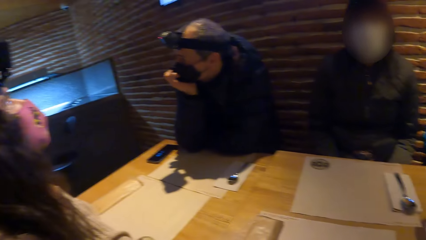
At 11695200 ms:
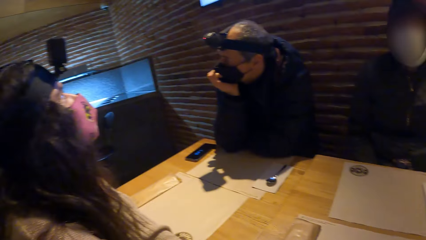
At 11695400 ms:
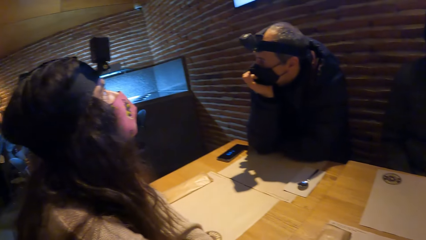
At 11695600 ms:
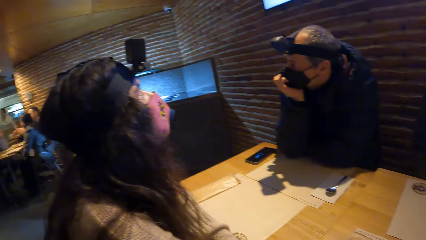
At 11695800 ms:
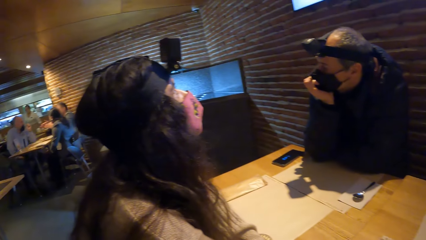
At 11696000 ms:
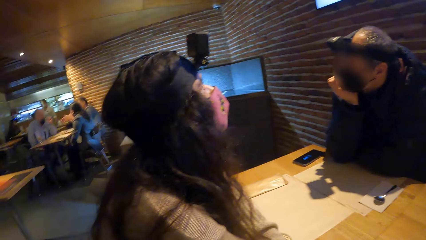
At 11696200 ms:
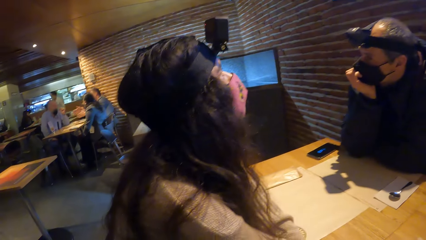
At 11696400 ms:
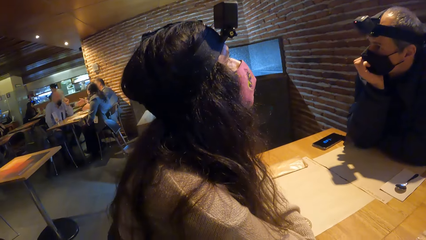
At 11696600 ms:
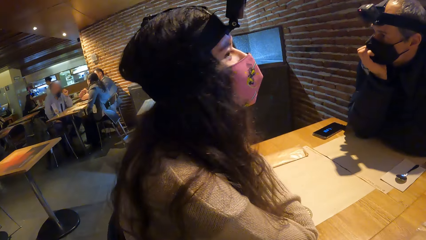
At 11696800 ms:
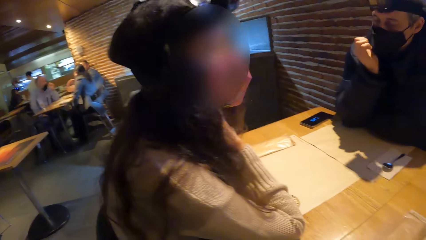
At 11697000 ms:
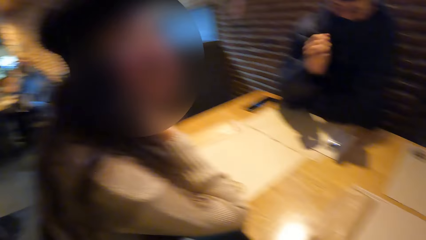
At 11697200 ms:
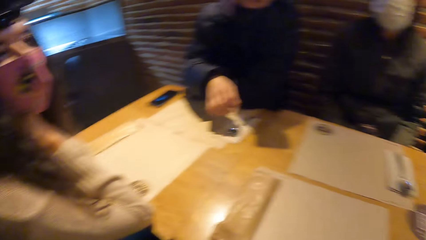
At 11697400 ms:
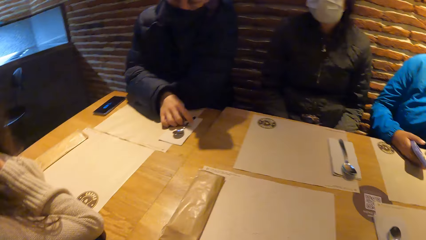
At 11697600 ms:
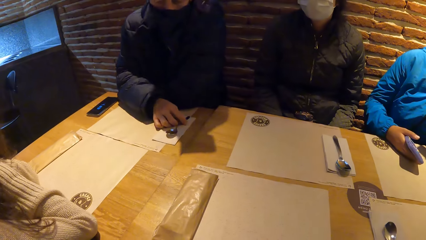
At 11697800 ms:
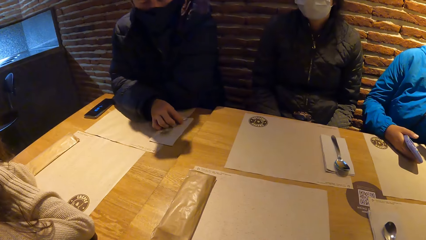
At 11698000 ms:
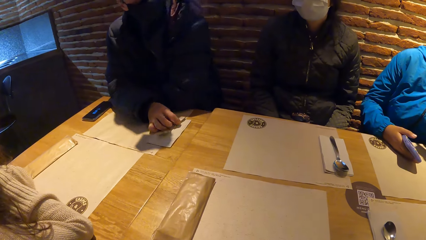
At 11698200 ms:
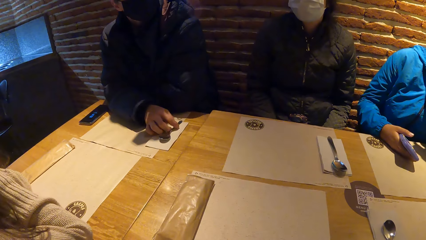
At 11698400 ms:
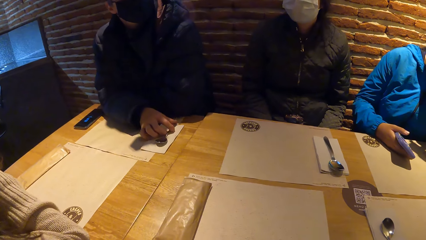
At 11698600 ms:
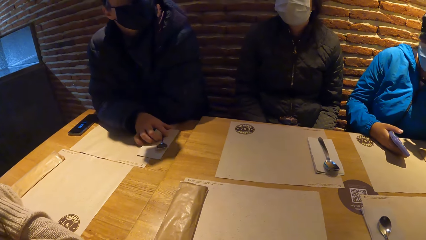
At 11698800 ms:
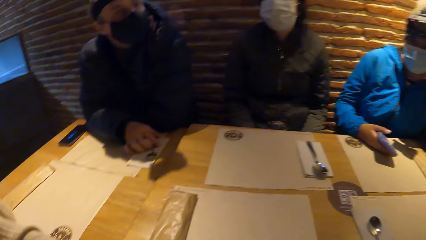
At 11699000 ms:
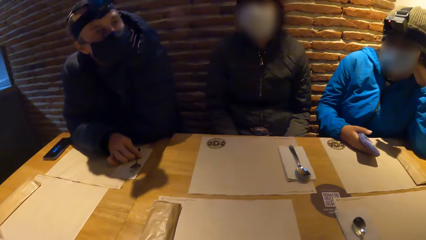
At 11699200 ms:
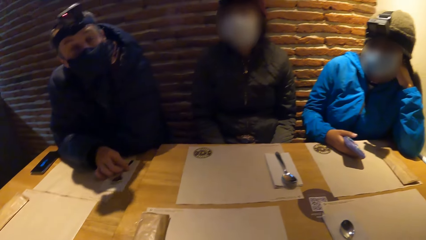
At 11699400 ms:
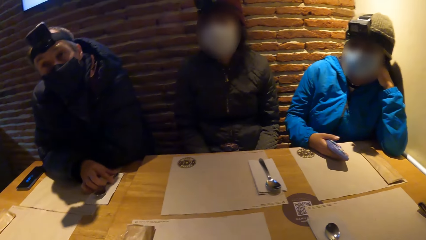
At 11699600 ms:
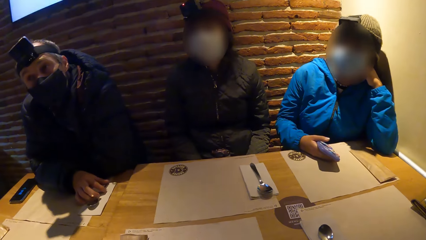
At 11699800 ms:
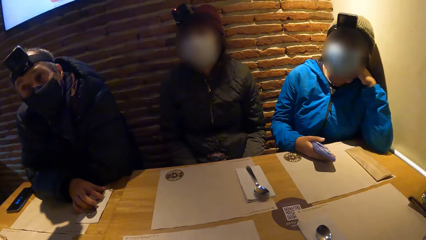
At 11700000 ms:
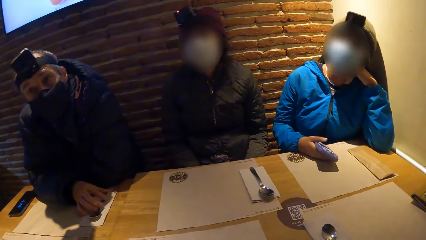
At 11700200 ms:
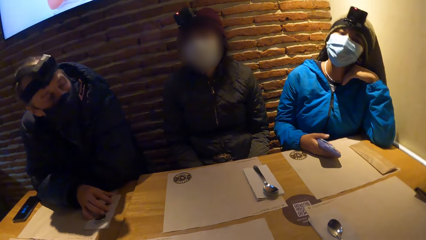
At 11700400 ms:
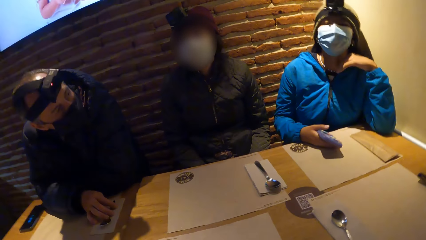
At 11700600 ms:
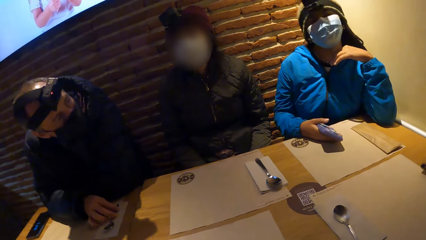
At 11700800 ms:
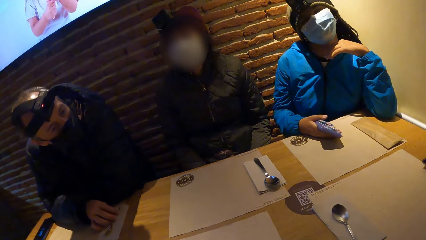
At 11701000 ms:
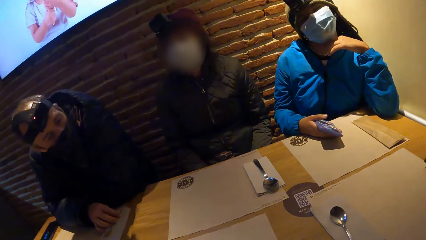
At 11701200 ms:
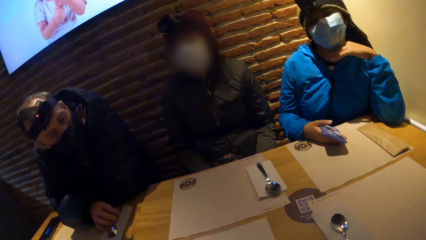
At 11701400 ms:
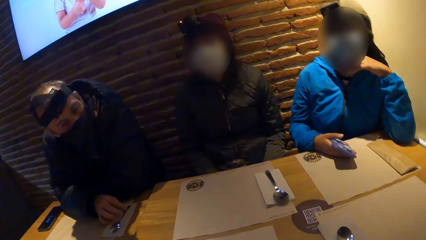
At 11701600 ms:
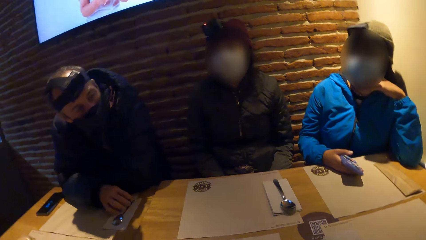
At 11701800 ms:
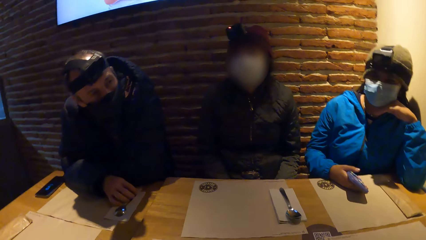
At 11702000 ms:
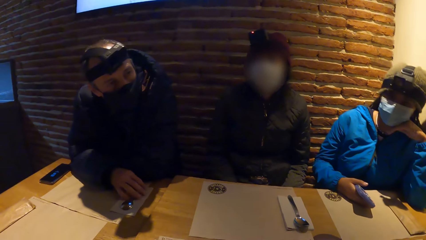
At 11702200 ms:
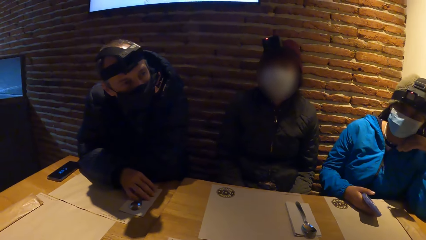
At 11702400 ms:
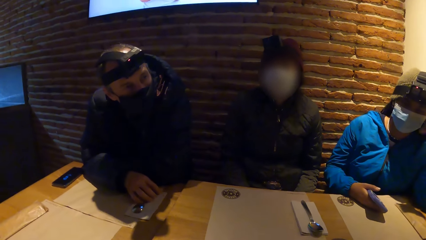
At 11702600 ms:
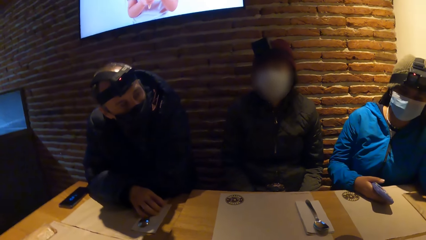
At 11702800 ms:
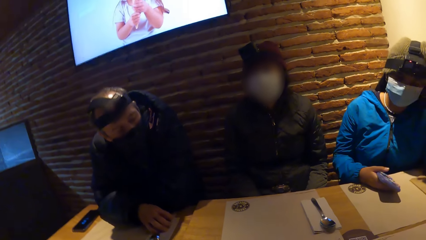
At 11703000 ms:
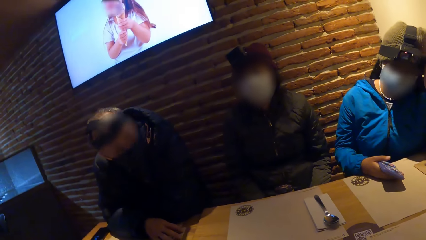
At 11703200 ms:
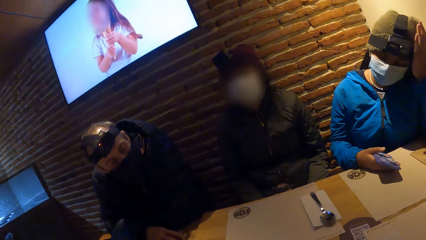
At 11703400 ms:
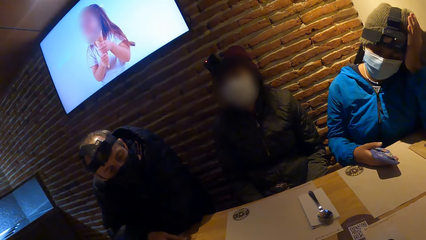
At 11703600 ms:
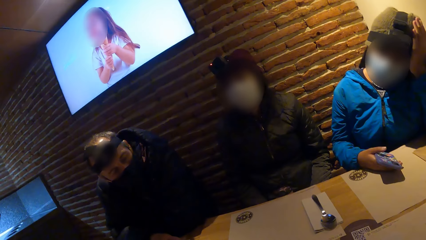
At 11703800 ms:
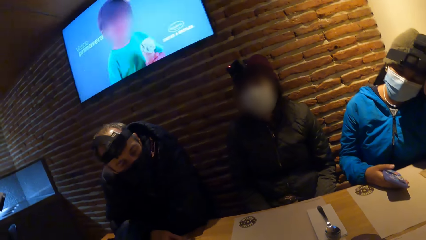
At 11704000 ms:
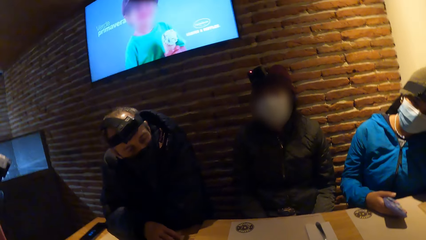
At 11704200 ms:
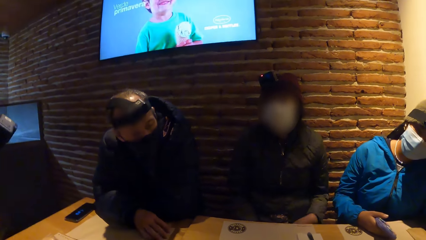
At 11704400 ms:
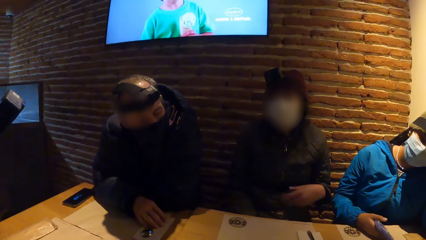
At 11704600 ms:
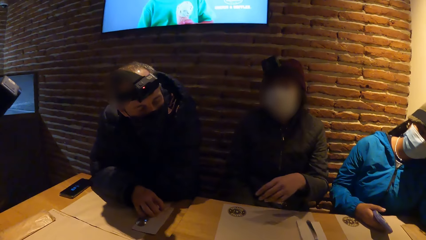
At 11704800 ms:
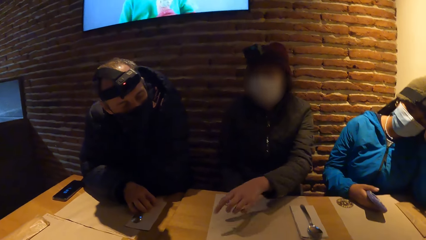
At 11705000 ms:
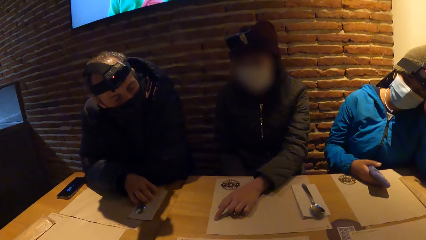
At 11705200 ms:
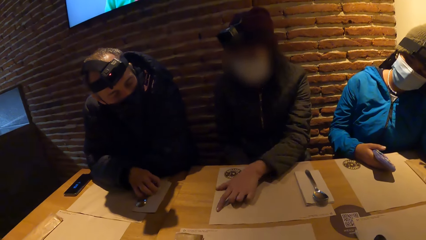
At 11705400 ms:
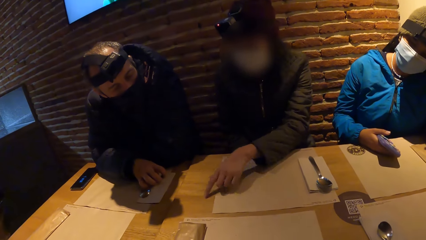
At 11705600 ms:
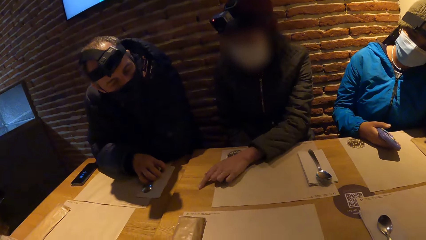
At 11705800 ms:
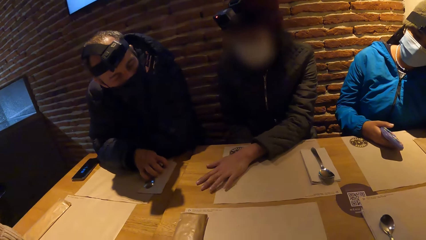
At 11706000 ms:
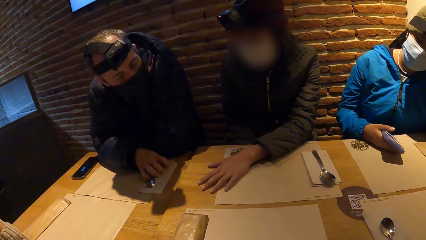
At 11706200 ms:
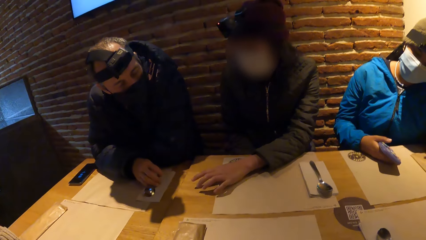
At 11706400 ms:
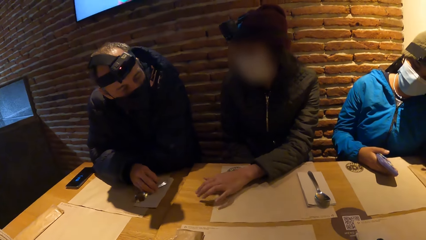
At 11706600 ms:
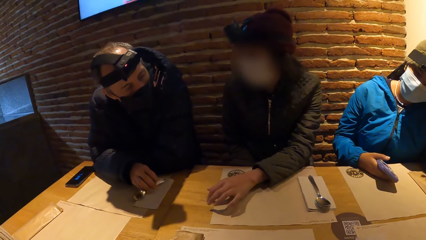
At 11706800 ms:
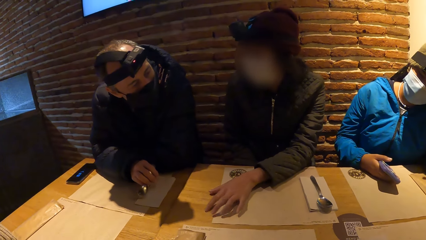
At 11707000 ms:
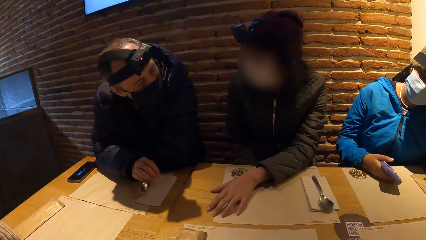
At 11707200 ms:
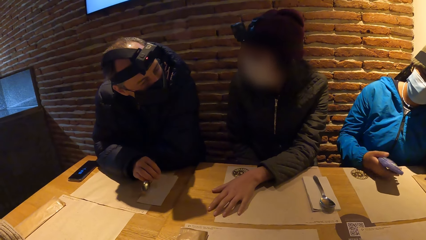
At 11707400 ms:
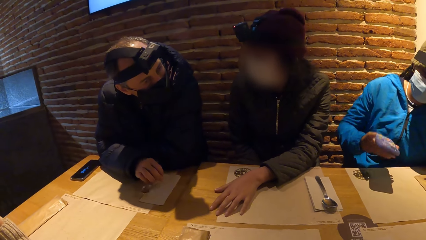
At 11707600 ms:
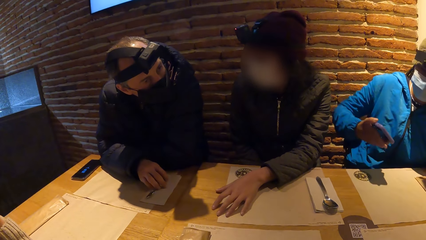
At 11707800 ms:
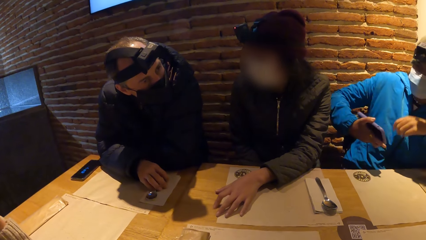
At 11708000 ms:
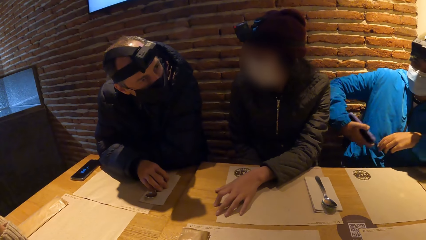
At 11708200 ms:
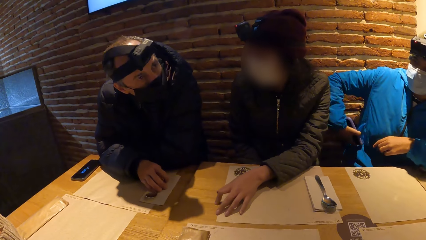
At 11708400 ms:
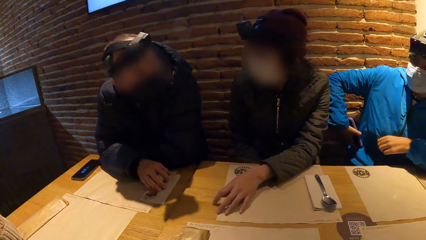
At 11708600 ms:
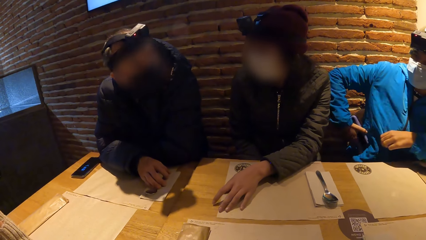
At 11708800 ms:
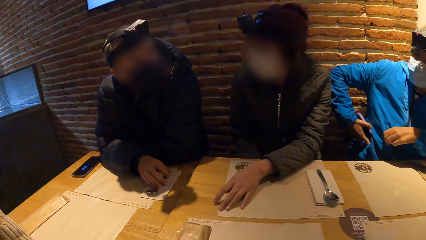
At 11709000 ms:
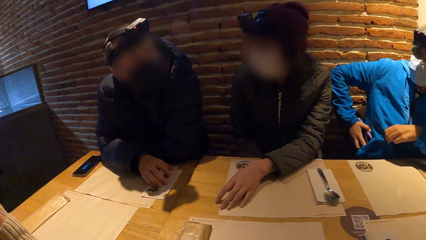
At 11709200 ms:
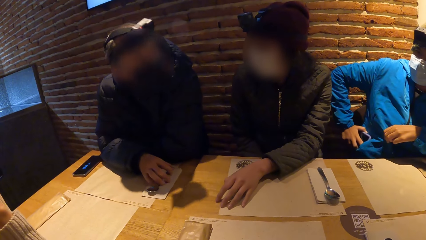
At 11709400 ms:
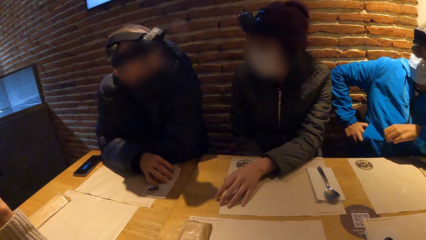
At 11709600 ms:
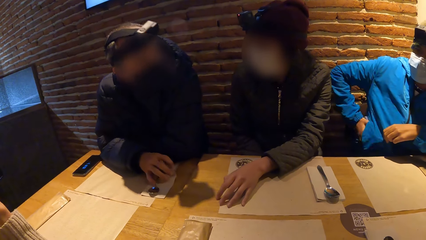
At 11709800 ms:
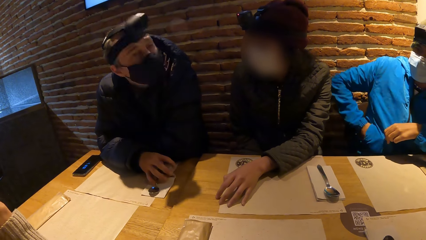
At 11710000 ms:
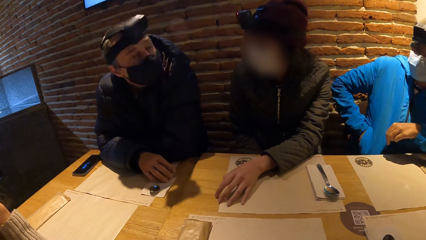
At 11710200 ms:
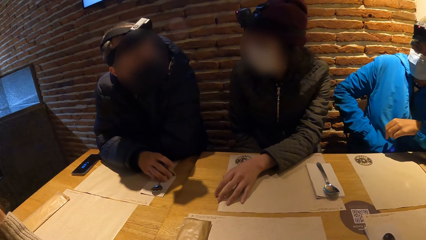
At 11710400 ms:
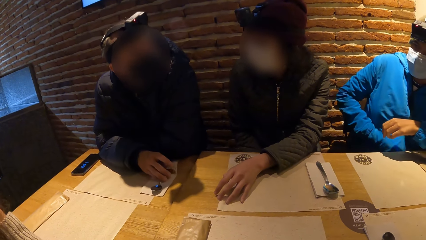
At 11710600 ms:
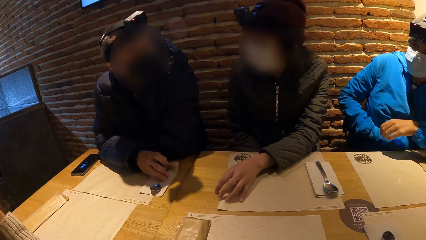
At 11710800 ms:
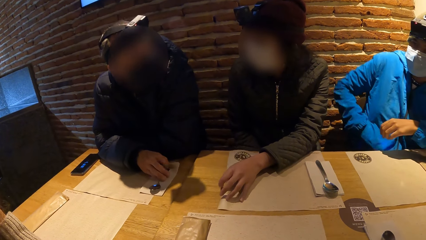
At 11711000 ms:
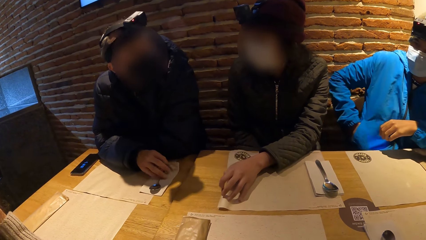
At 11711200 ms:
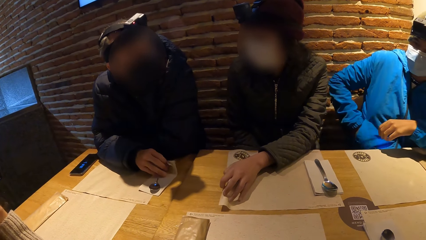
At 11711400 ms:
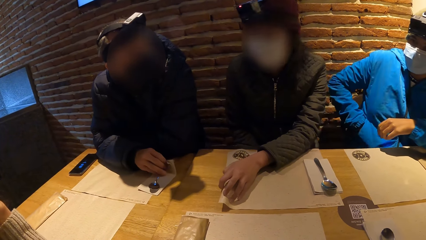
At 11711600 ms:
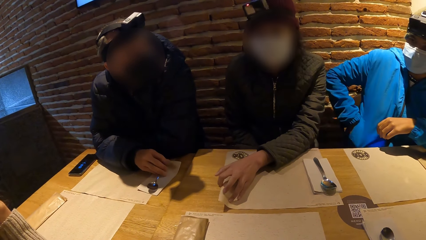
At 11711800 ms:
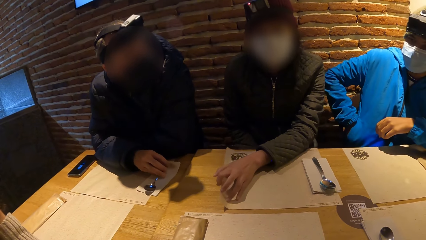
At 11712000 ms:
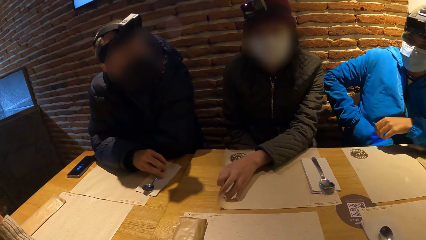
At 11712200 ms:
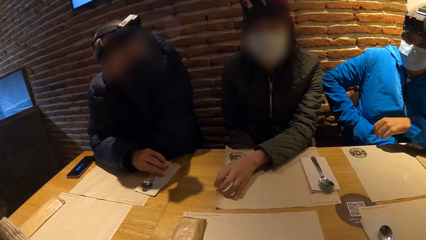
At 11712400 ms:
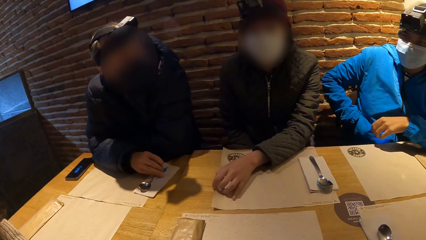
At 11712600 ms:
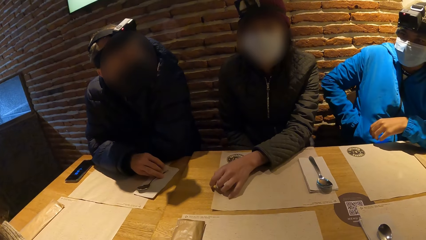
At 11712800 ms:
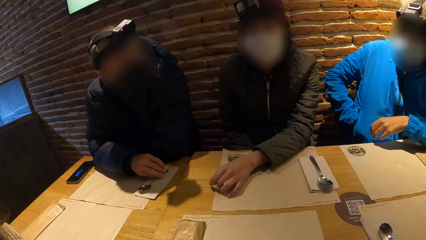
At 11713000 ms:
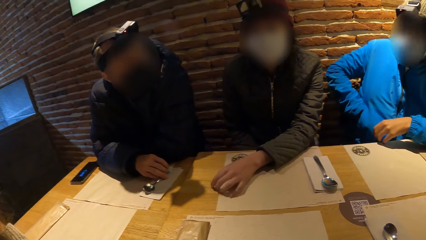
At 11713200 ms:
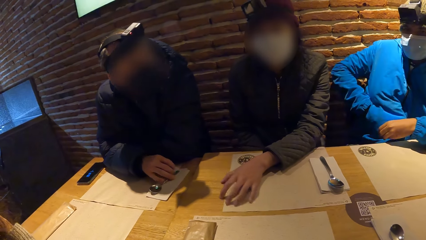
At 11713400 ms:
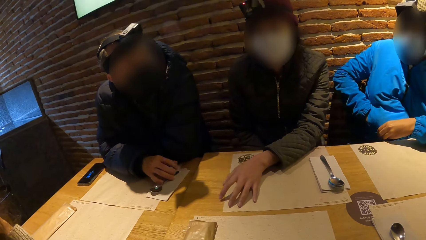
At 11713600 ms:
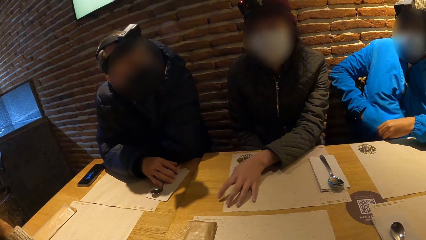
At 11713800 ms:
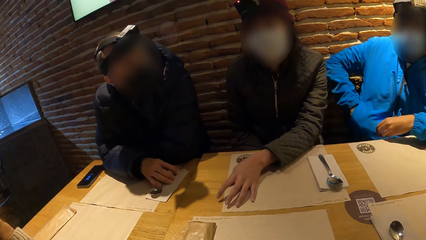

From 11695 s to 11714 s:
A person stares at another person. A man plays with a spoon on the table with his right hand. A woman touches her head with her left hand on the table. The man interacts with another woman on the table. A third person moves the hand on the table. The man takes the spoon. The first woman puts a phone in a pocket of her jacket with her right hand. The man touches the paper. The third person touches the paper.
